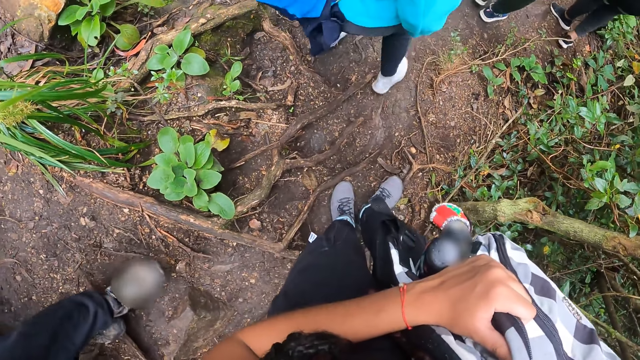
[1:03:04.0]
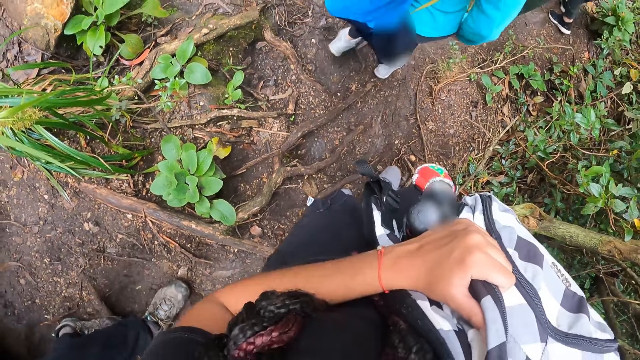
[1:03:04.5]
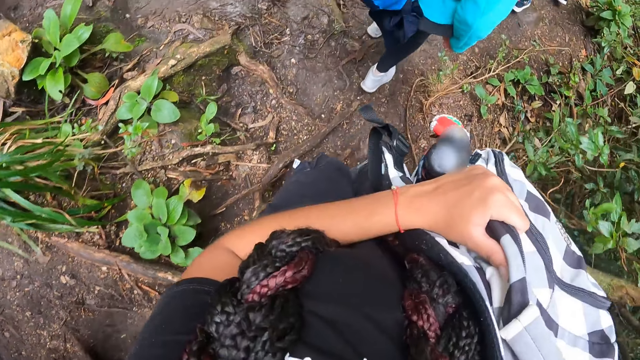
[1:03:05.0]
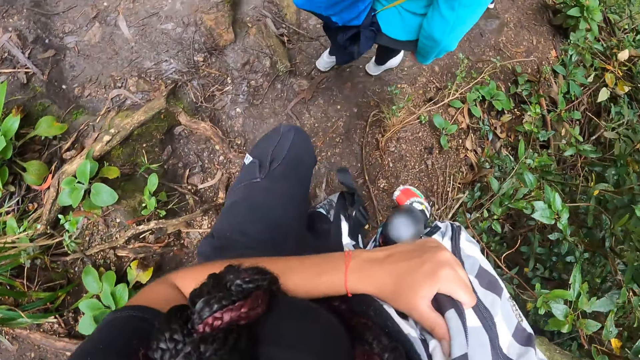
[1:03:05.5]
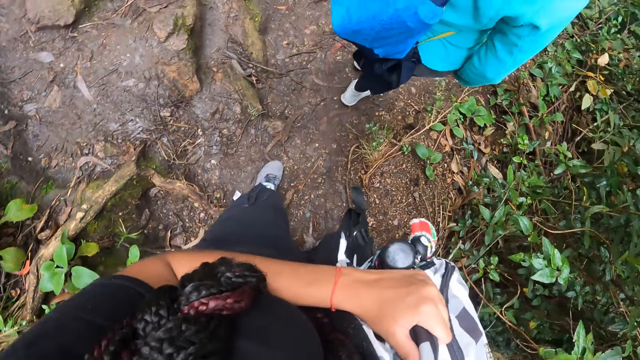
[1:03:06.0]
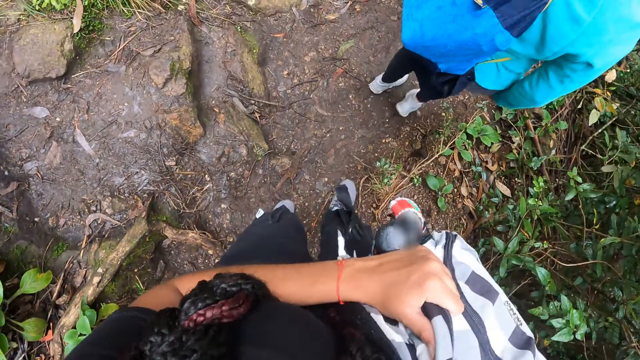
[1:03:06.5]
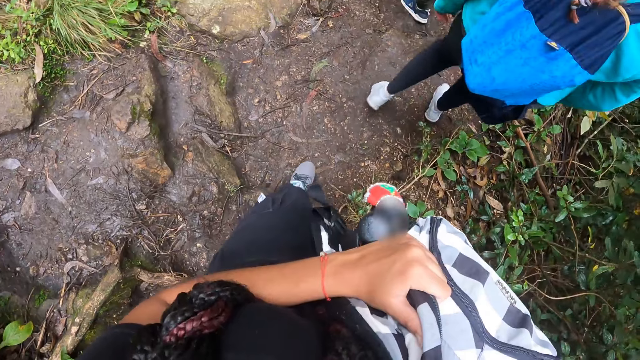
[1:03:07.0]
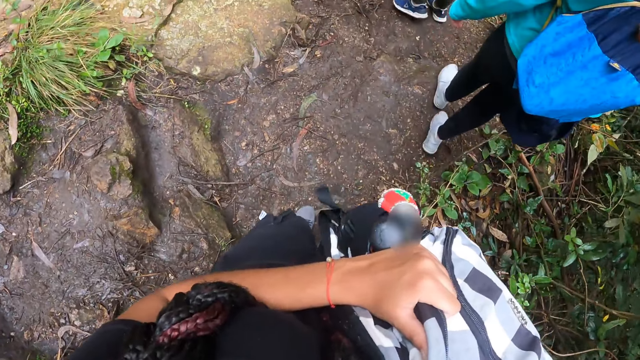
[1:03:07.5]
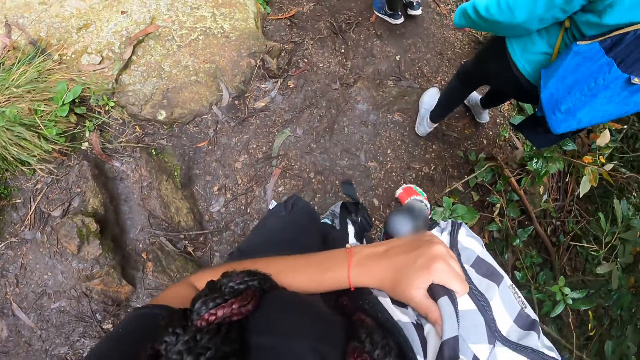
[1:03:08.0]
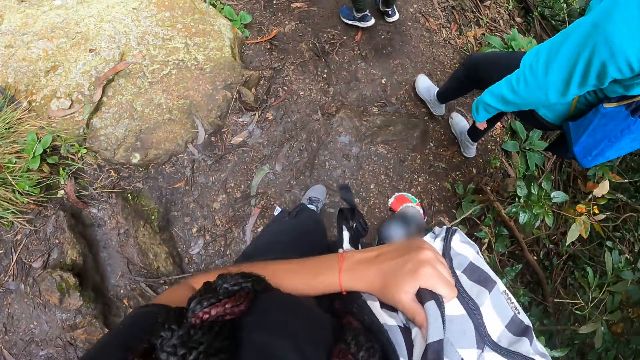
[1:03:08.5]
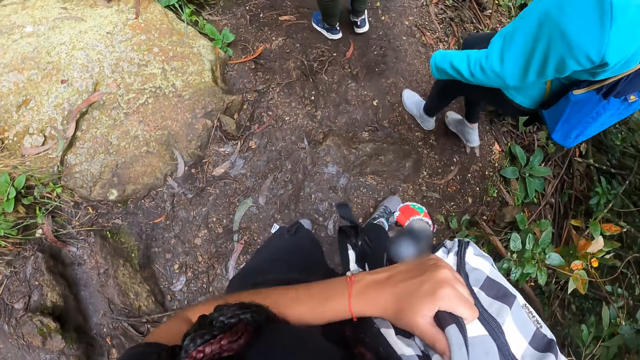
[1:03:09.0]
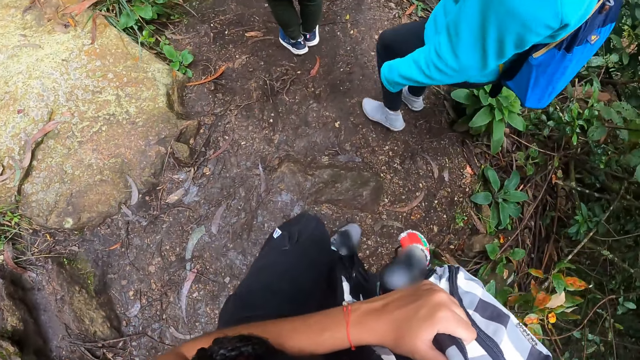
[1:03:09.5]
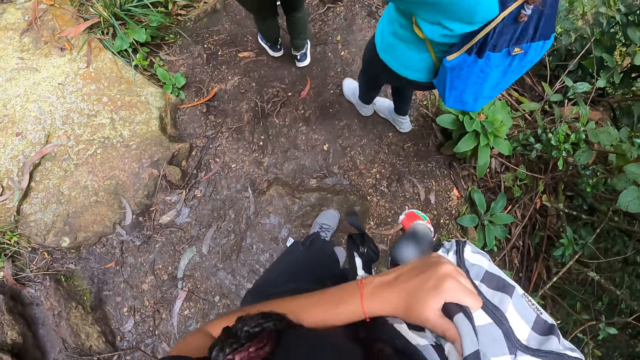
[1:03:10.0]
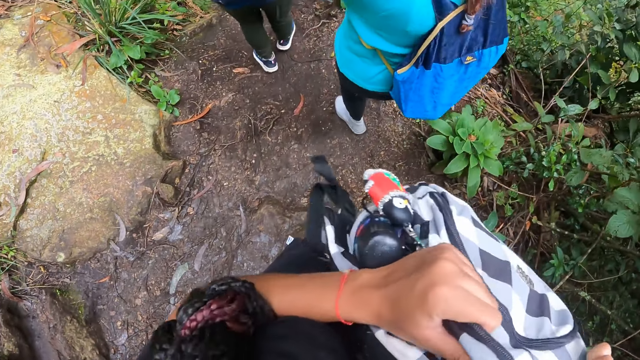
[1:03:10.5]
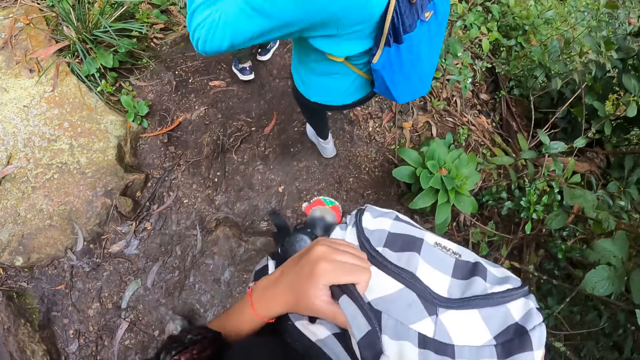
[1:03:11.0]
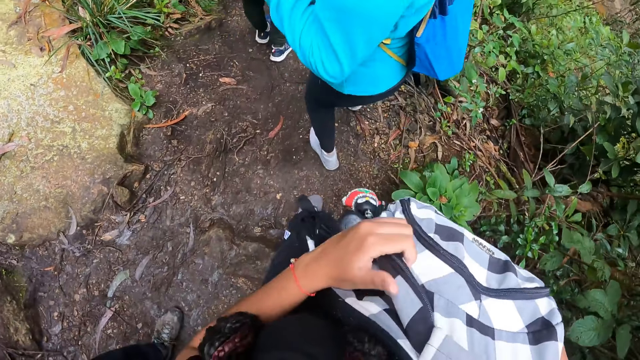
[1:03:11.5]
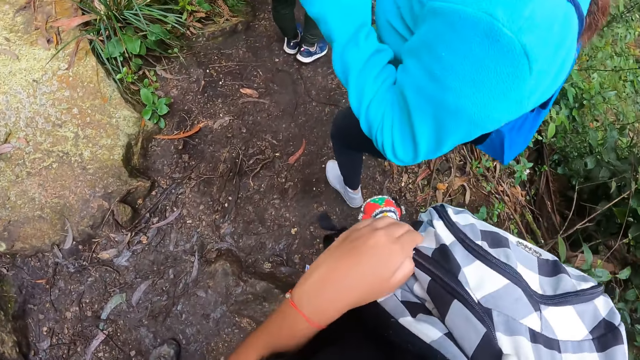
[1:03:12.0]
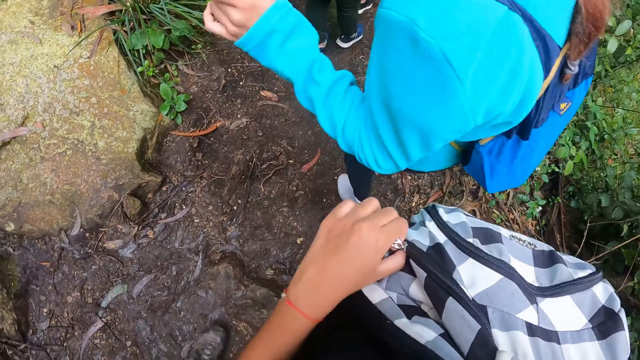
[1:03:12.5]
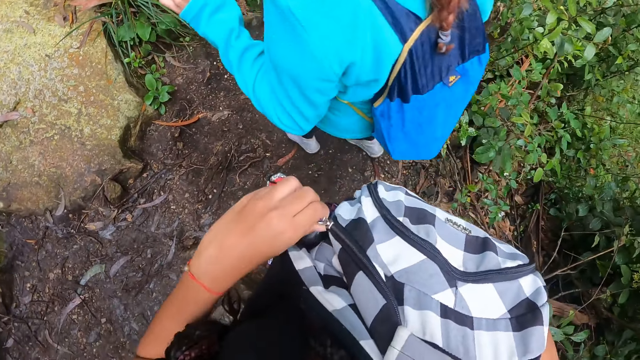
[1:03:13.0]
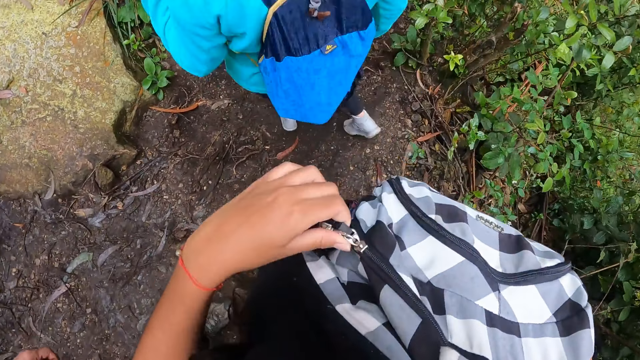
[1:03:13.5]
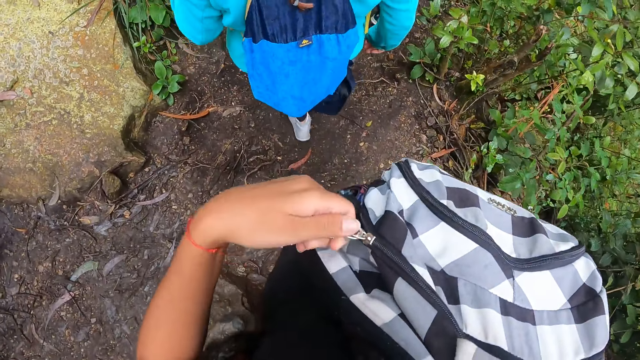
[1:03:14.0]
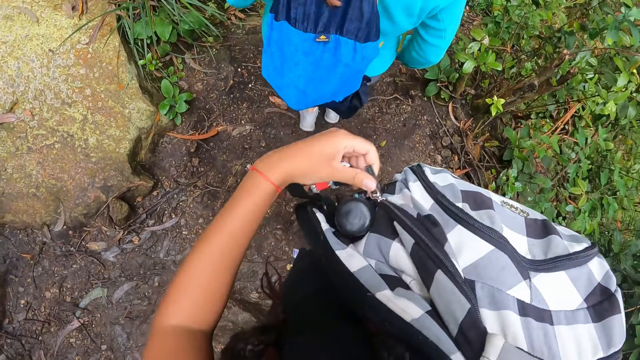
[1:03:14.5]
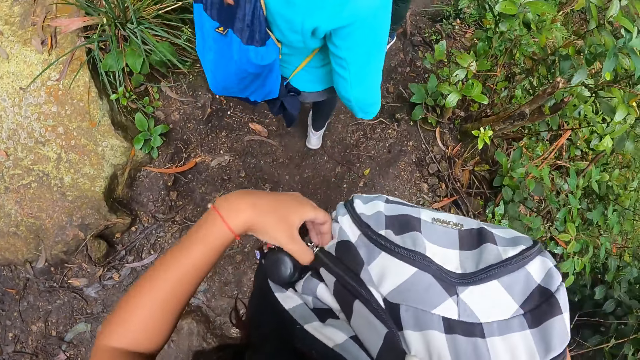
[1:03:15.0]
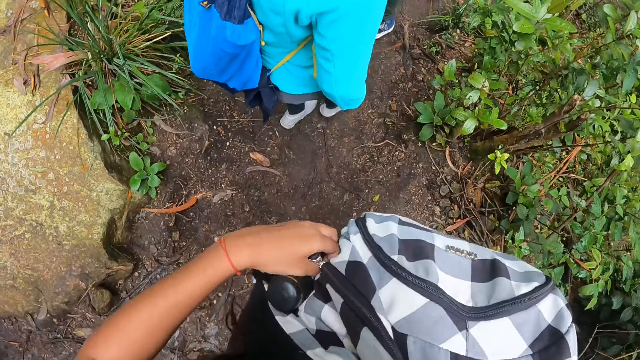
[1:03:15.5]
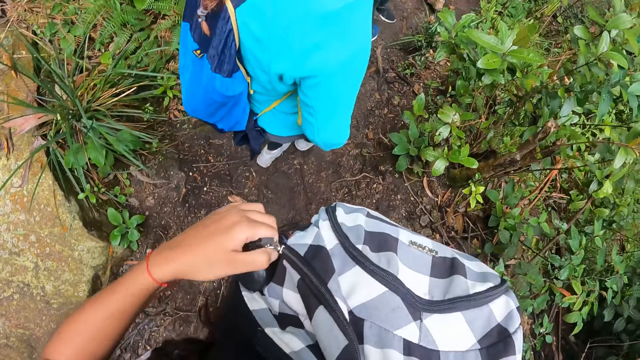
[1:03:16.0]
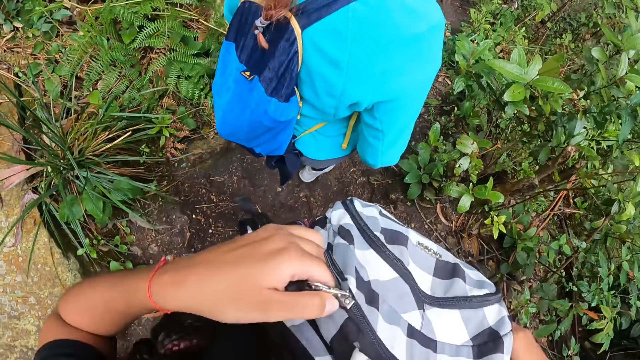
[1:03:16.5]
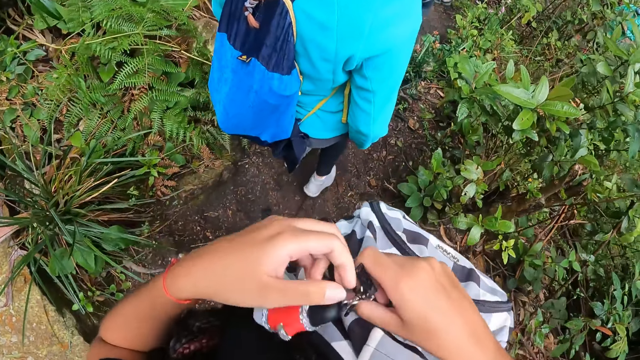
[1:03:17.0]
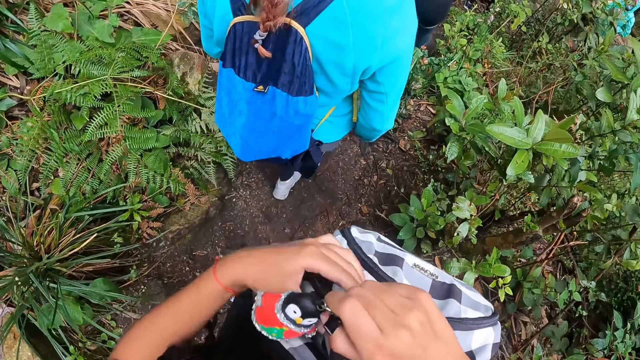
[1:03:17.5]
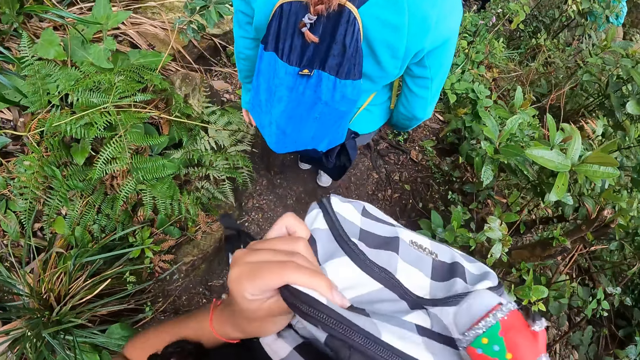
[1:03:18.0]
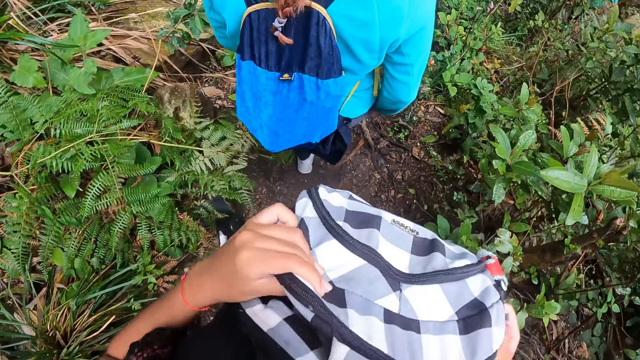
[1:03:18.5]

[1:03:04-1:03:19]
The camera wearer walks on the pathway. She adjusts the backpack in her right shoulder with both hands. She unzips the backpack in her right shoulder with her left hand. She holds the bag zip. She unzips the backpack again. She opens the bag zip with her left hand. She opens the bag zip with her right hand.

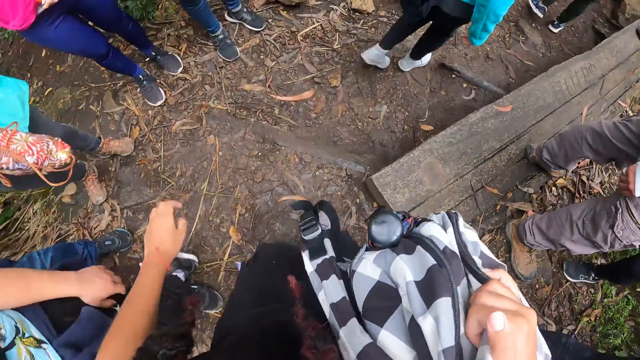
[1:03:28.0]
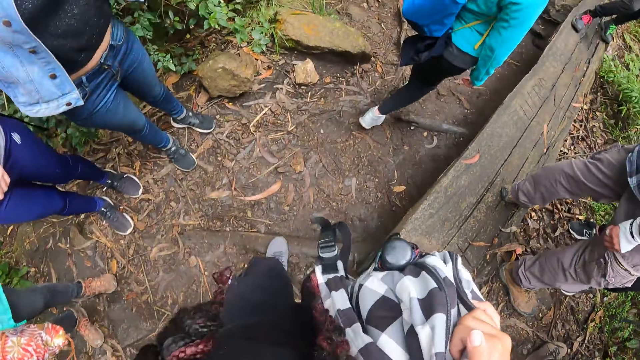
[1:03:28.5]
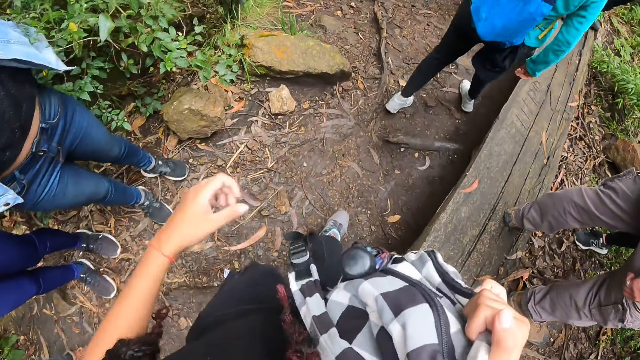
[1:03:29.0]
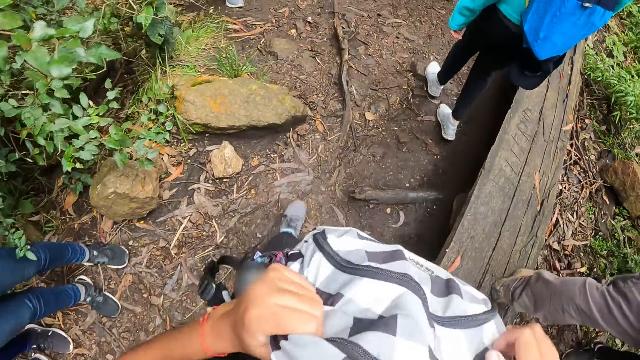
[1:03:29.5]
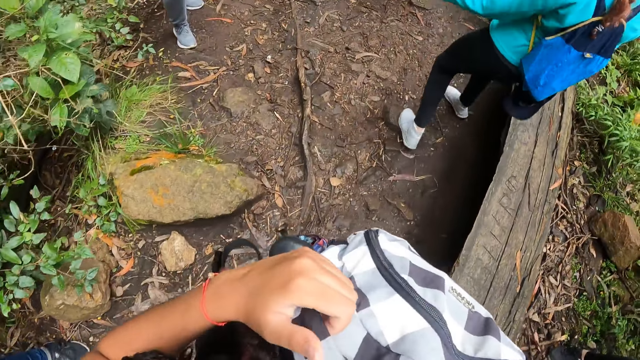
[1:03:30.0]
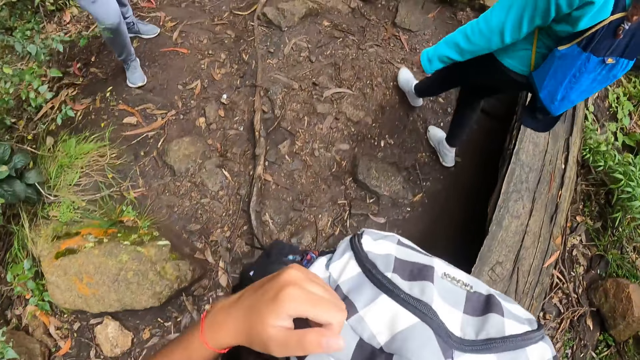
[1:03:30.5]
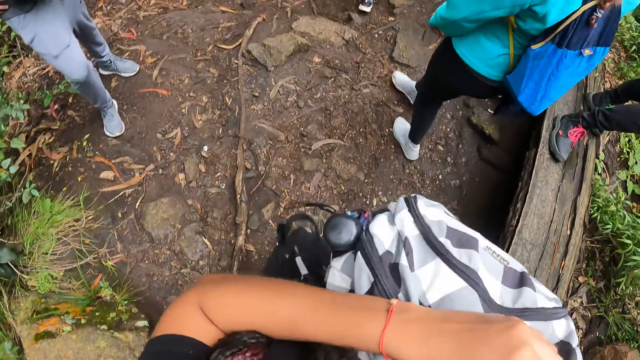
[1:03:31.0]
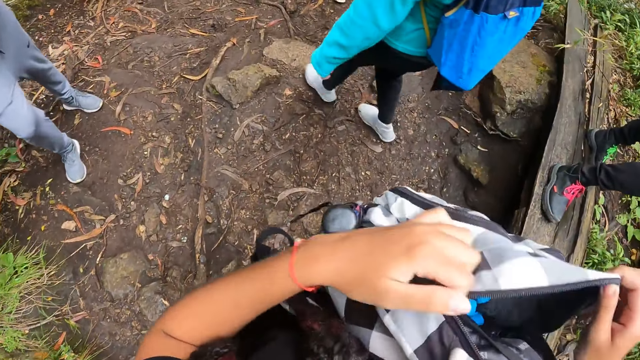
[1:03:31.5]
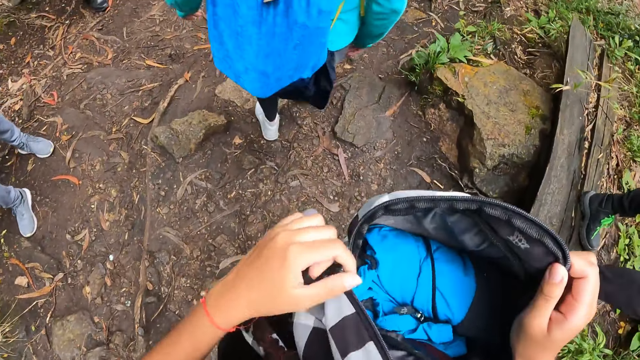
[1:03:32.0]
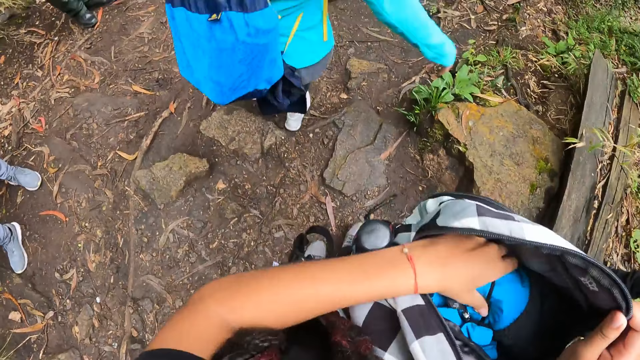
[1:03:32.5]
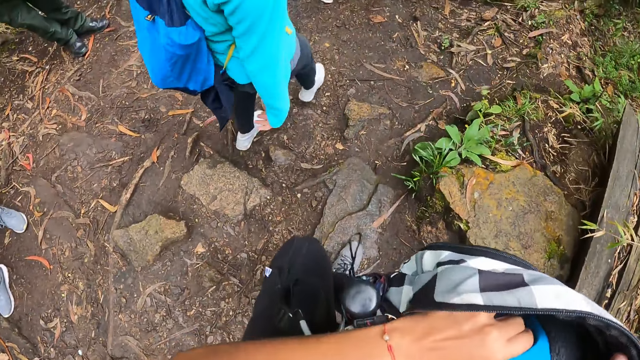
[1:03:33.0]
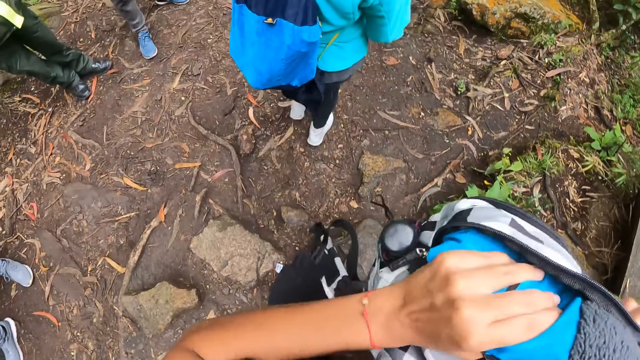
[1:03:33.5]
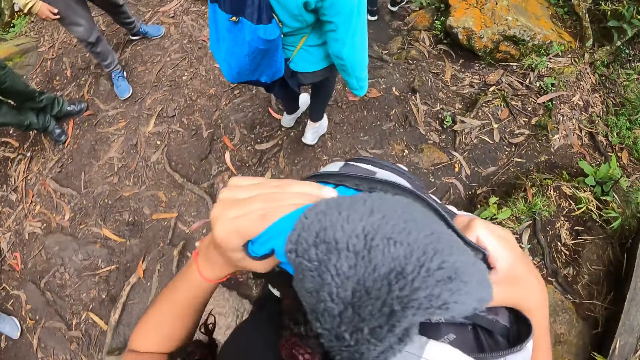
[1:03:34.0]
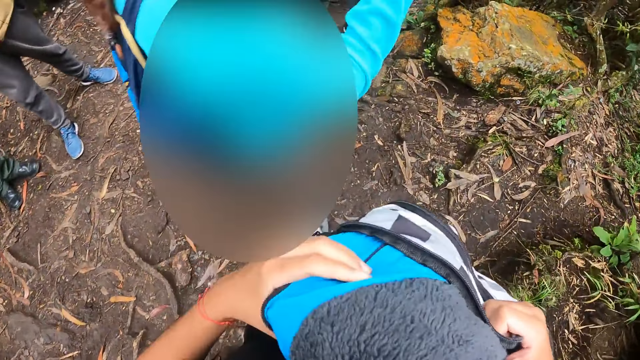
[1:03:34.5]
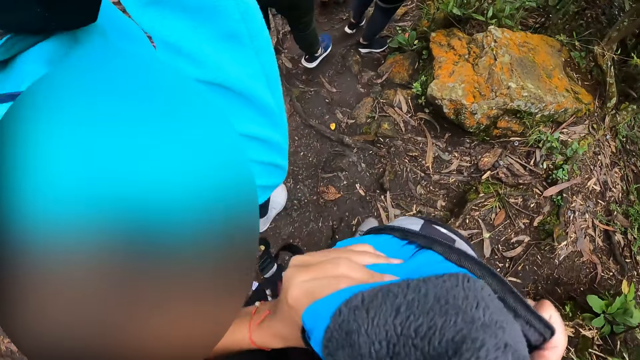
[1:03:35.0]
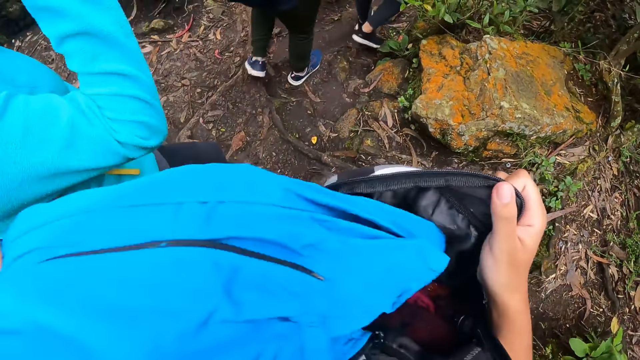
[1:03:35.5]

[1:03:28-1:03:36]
The camera wearer holds the bag with her left hand. She opens the bag with both hands. She picks up a jacket from the bag with her left hand.
